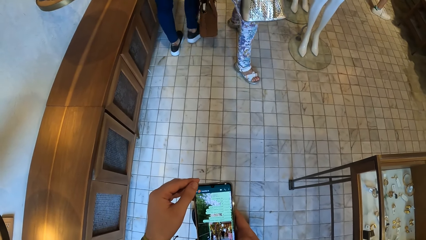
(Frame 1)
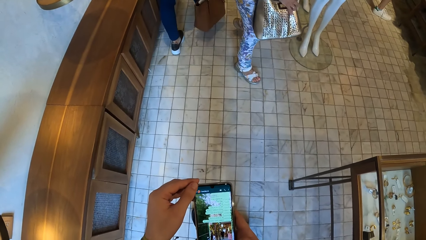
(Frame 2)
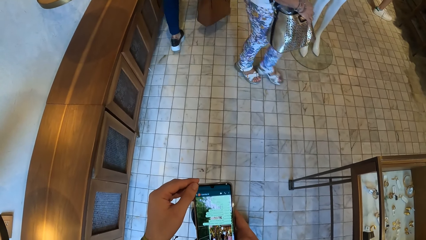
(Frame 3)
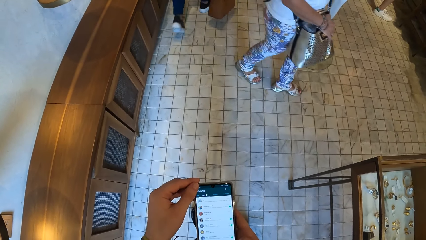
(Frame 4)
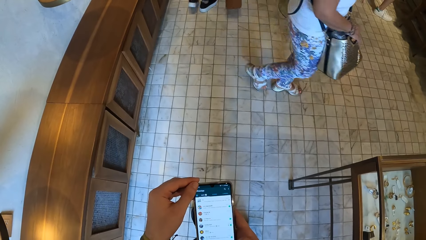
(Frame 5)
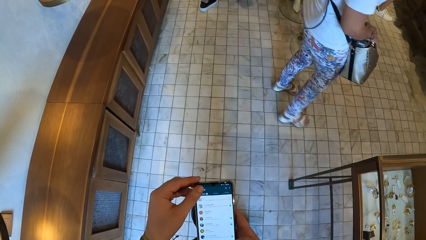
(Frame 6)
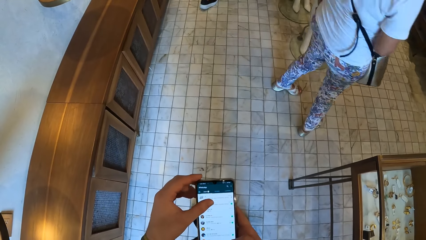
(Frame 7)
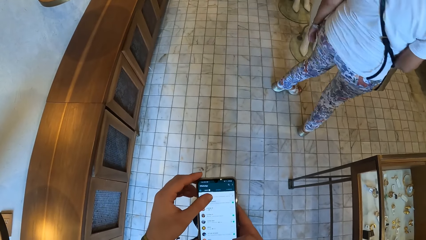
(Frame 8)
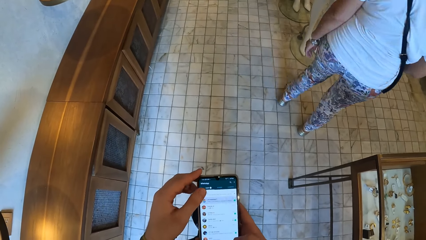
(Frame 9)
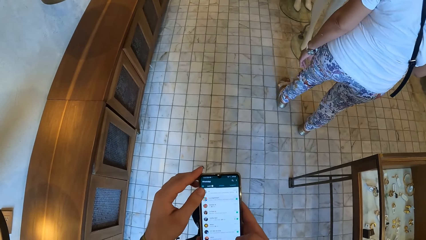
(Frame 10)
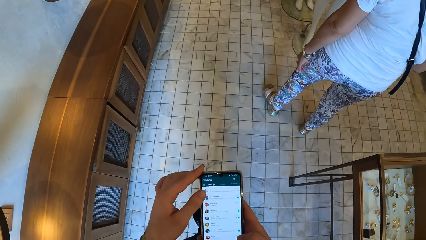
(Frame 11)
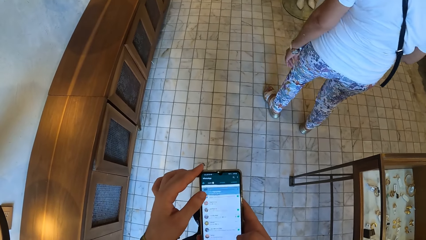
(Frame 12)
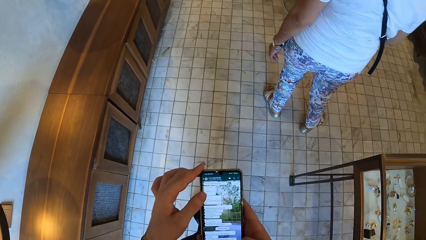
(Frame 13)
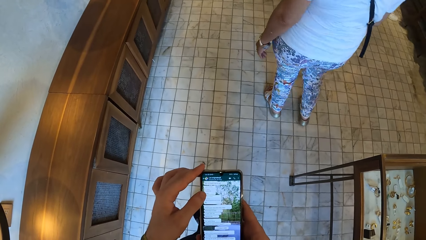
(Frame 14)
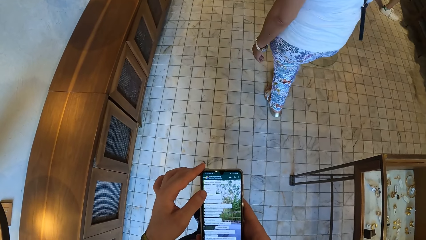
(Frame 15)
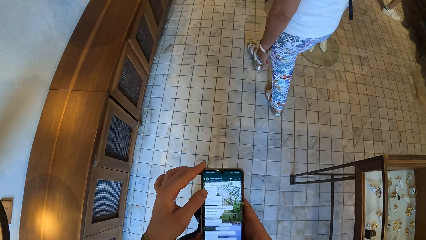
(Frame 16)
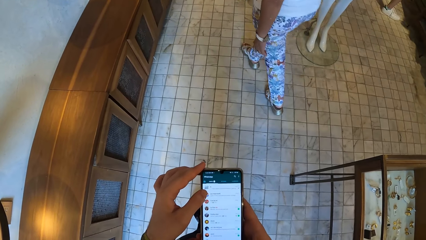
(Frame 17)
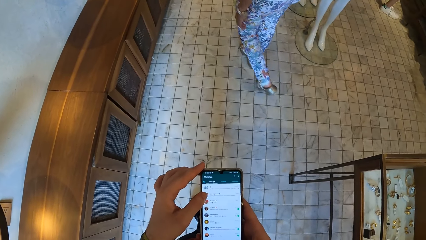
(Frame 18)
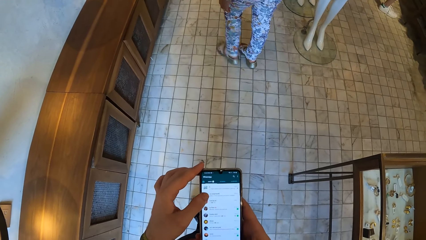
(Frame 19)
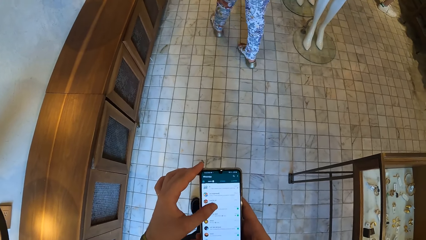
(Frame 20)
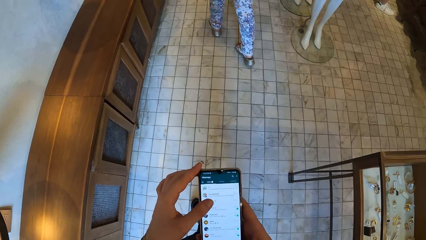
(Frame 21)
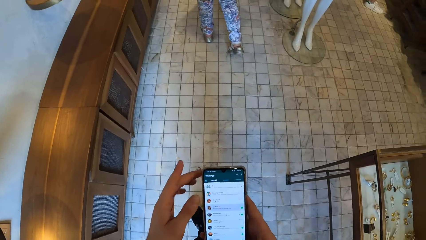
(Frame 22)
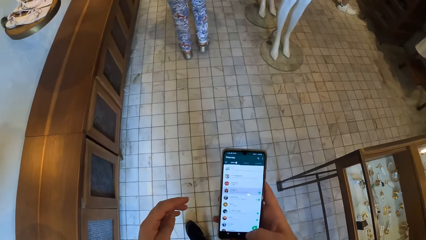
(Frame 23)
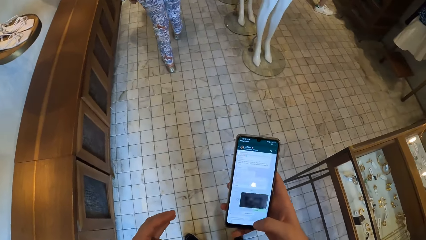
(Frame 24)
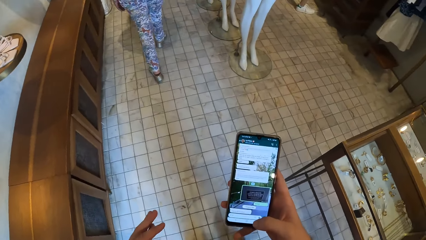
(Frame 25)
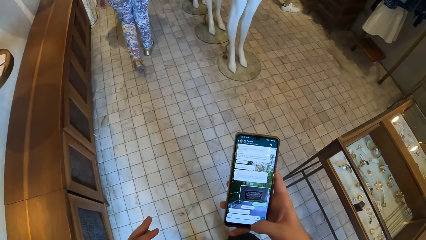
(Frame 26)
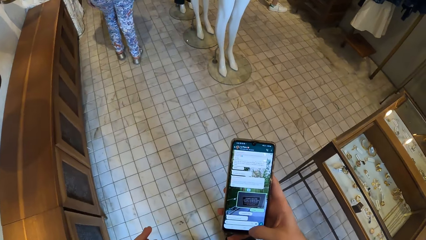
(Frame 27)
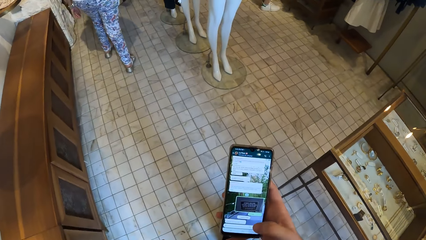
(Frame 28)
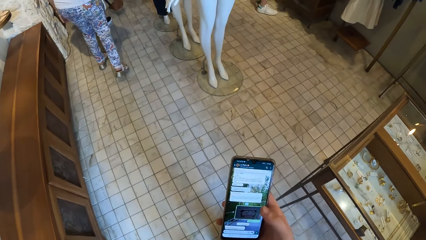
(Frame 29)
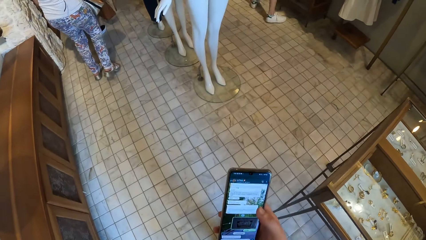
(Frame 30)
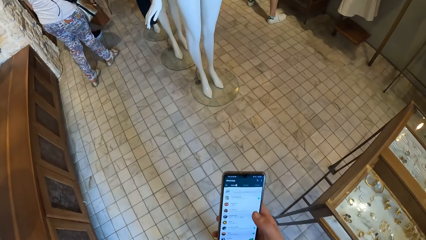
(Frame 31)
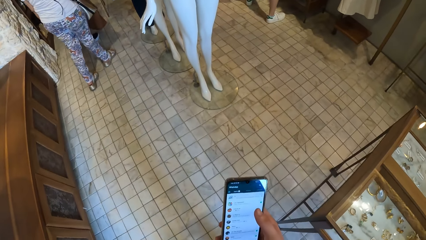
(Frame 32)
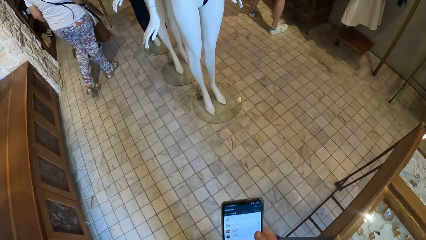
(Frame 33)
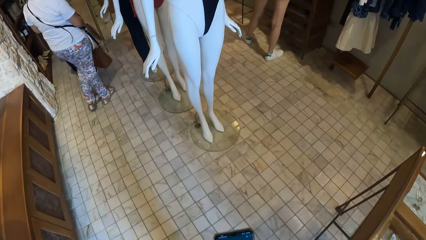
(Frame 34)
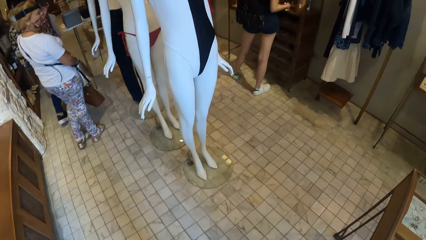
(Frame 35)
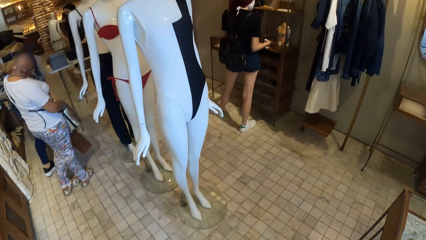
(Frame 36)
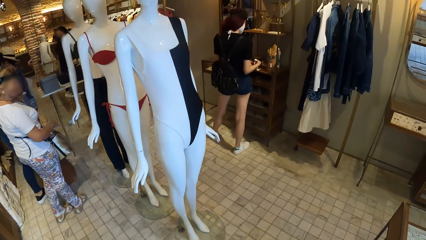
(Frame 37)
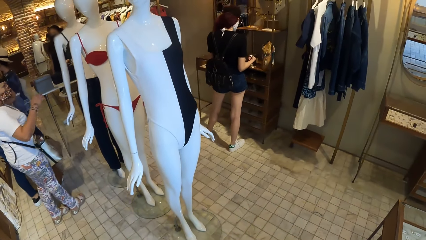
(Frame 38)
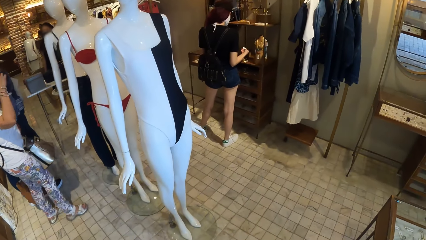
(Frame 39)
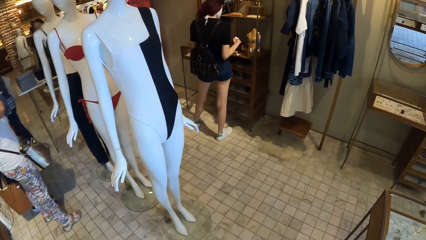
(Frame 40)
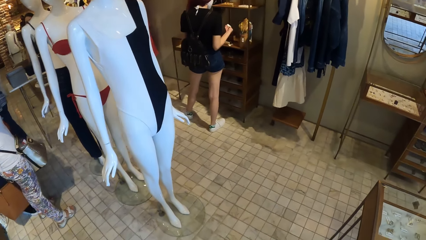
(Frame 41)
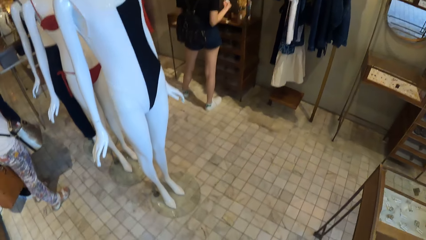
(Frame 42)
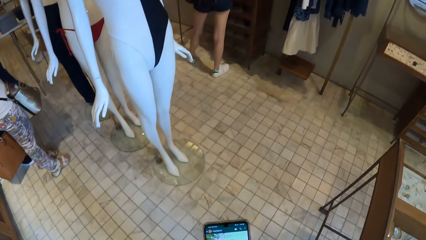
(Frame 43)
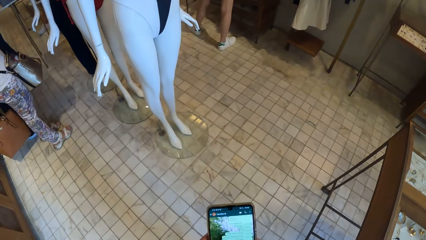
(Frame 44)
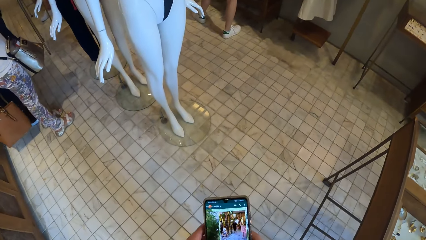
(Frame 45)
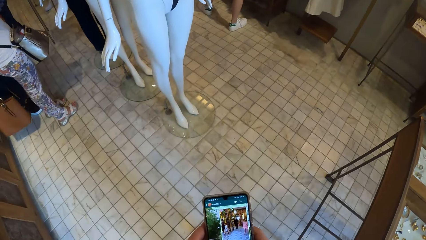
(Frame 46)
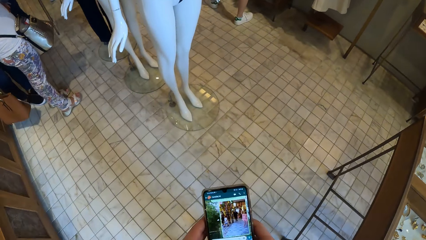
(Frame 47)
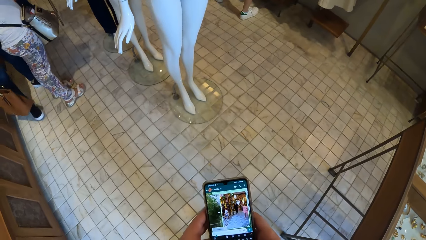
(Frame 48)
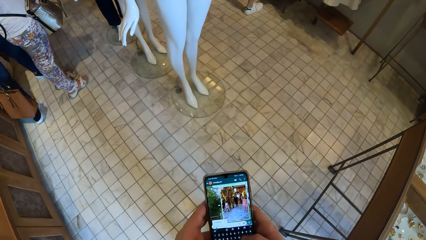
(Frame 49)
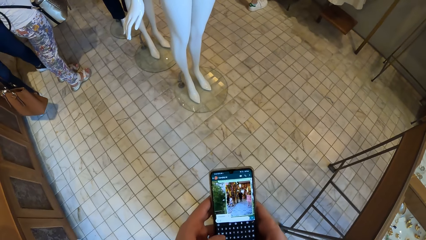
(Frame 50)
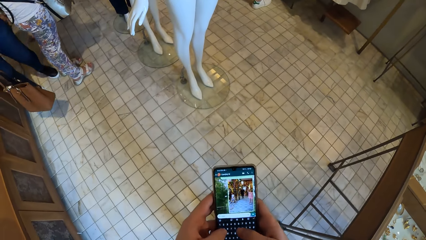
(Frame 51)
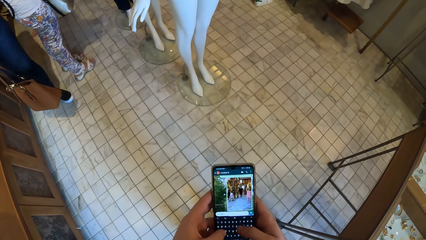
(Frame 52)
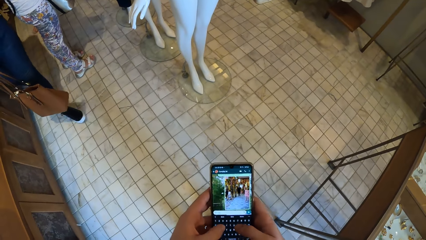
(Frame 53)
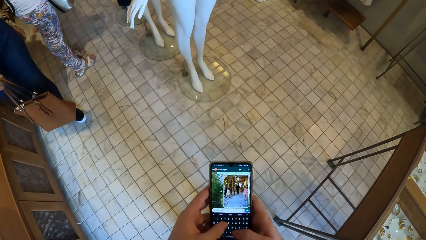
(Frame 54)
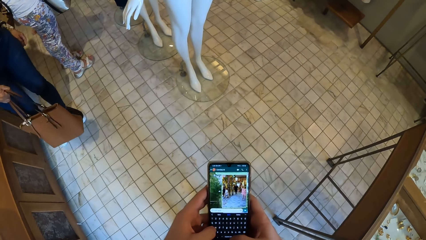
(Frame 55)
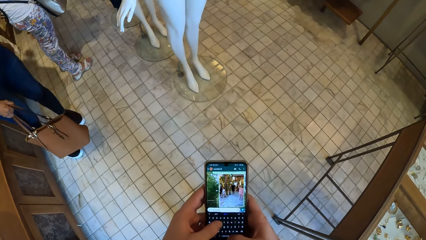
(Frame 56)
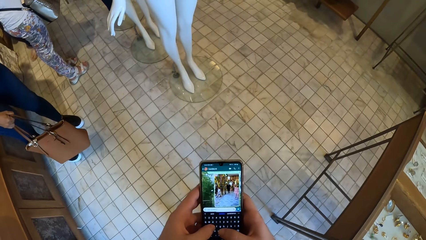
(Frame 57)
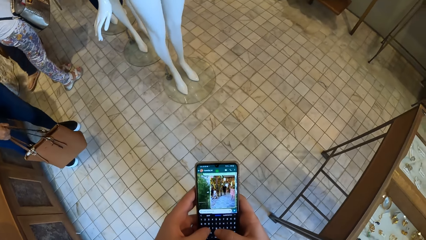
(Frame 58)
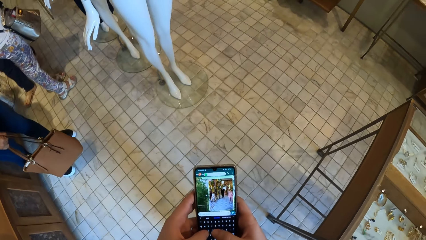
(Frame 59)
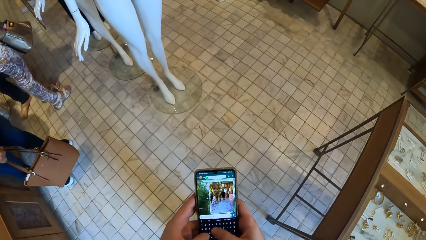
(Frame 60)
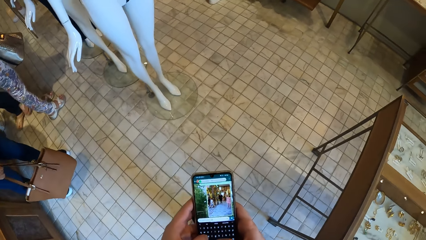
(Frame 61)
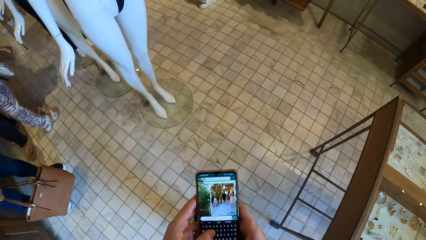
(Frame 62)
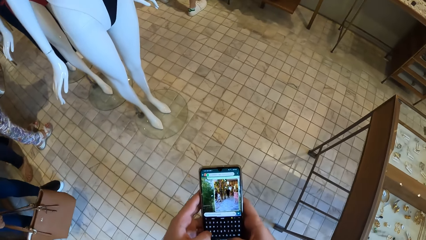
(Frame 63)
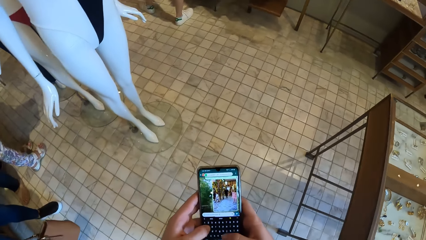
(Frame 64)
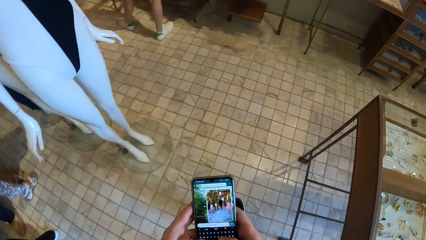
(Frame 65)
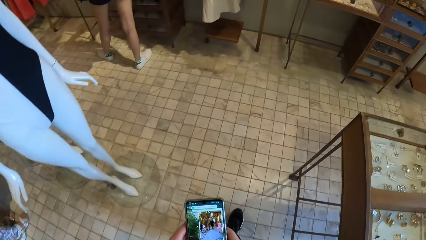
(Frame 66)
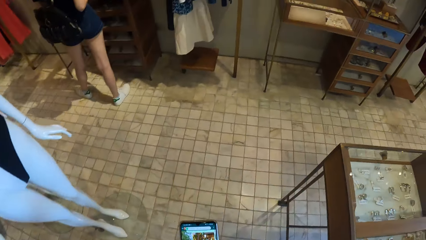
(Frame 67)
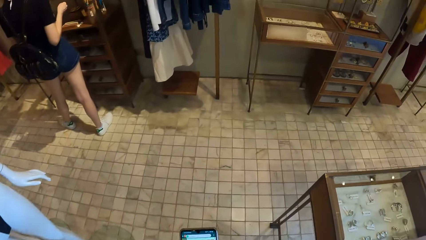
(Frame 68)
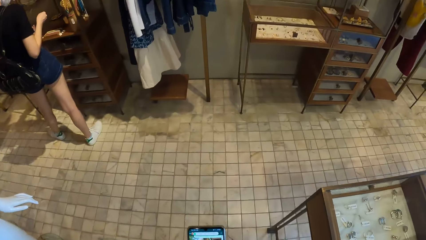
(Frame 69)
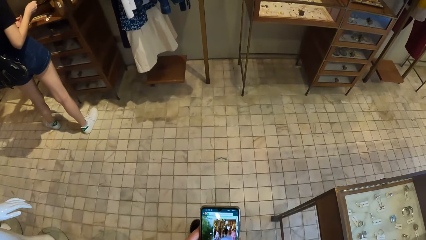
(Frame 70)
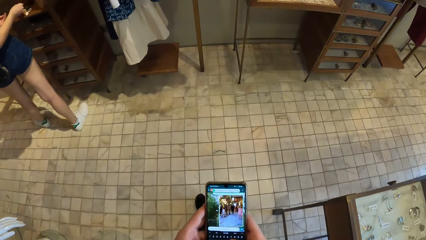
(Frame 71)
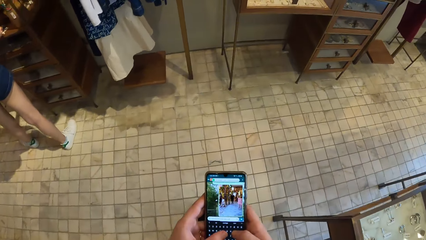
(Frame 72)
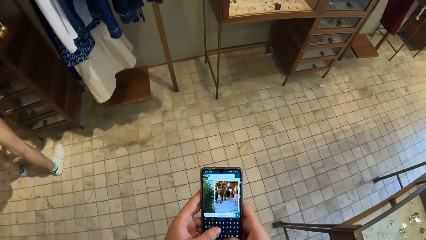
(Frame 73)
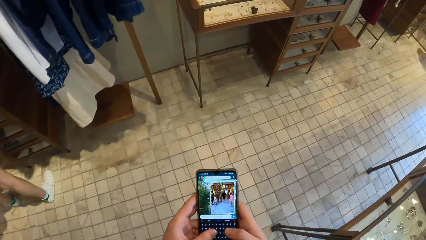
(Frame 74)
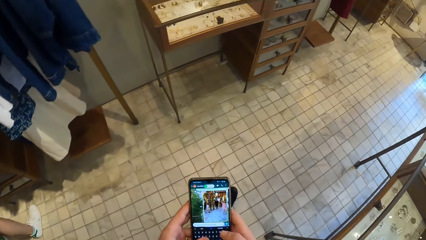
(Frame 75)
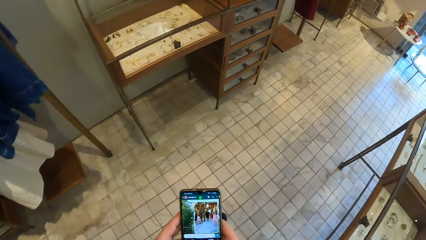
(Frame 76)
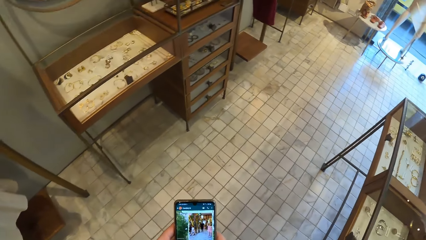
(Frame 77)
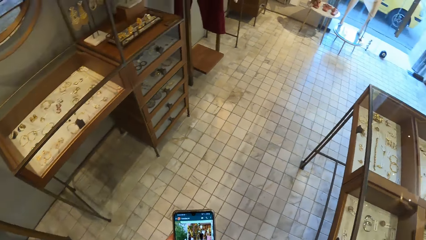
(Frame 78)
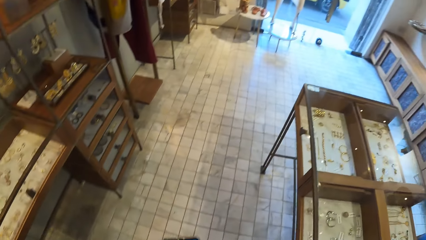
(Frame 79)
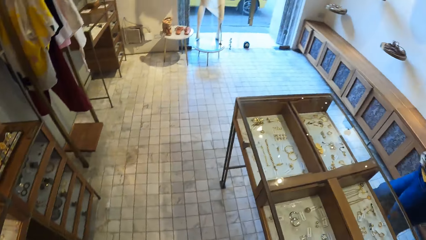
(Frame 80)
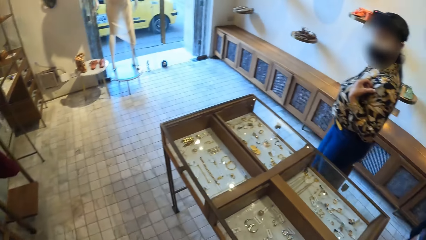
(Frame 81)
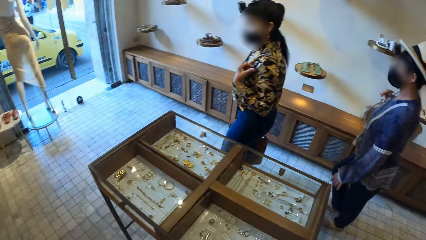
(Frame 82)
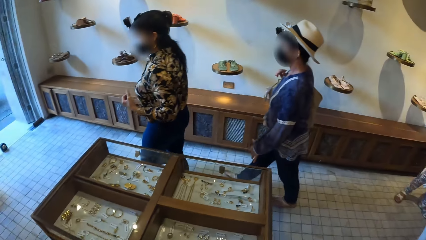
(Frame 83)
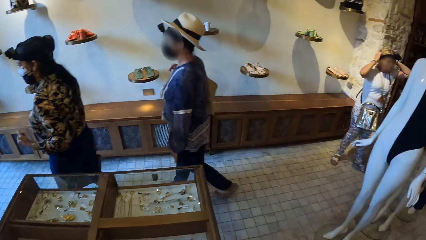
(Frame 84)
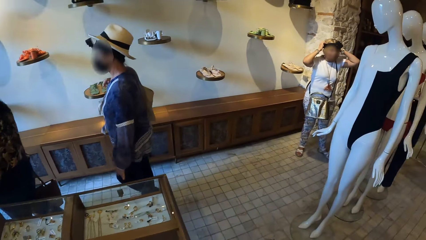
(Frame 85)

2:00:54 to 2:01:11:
The camera wearer walks in the building.
